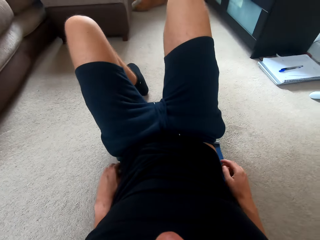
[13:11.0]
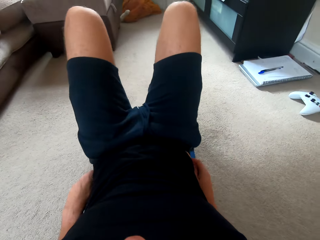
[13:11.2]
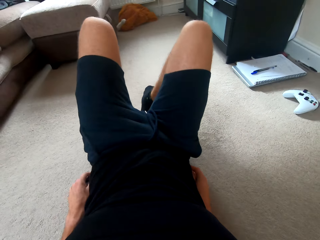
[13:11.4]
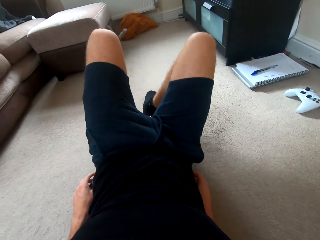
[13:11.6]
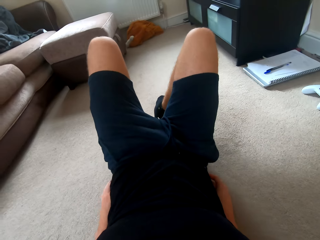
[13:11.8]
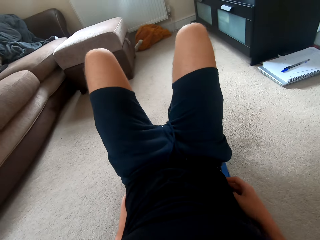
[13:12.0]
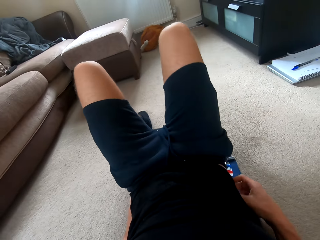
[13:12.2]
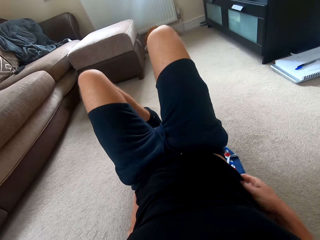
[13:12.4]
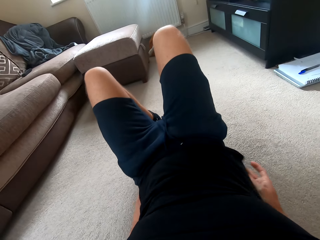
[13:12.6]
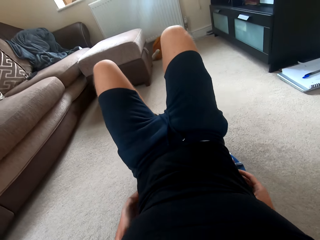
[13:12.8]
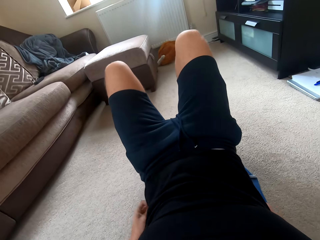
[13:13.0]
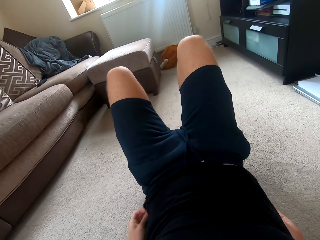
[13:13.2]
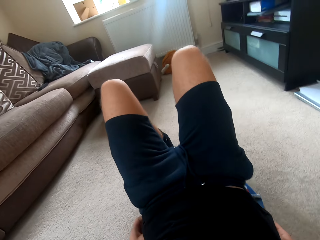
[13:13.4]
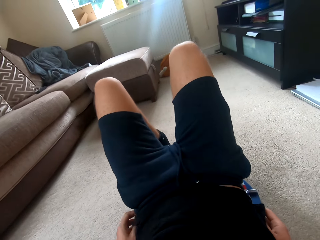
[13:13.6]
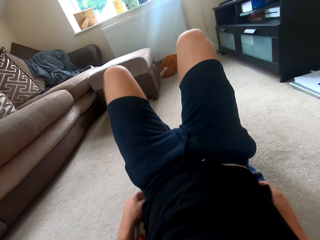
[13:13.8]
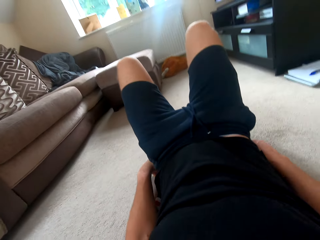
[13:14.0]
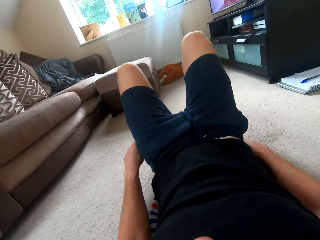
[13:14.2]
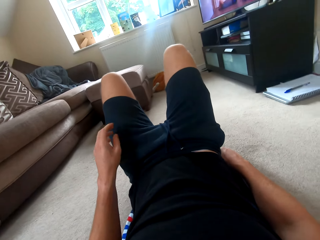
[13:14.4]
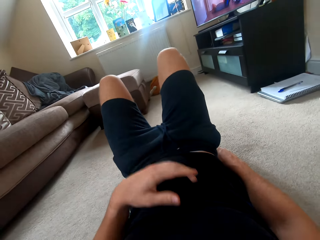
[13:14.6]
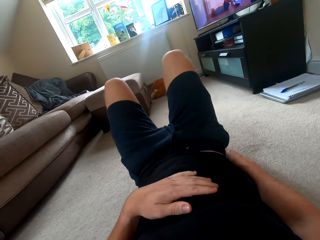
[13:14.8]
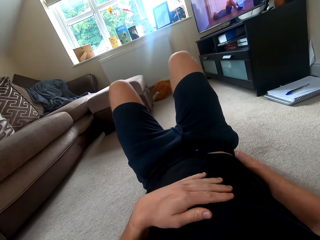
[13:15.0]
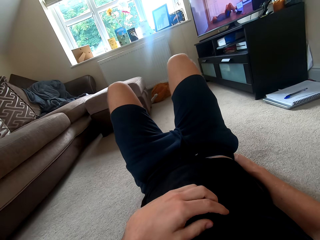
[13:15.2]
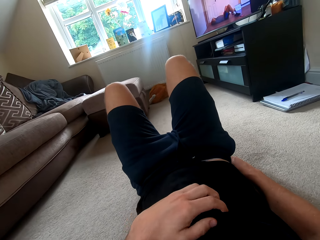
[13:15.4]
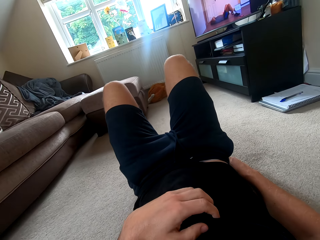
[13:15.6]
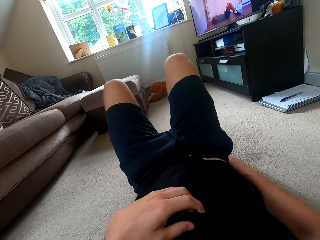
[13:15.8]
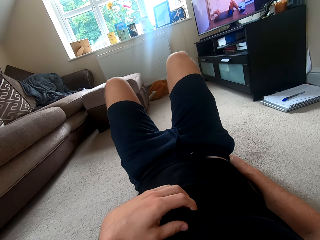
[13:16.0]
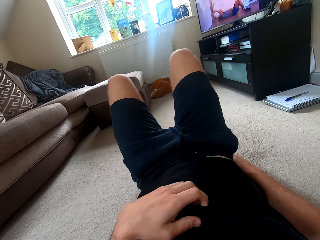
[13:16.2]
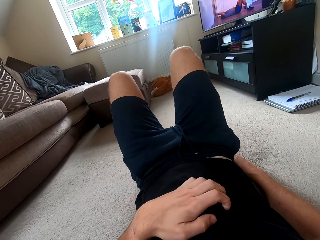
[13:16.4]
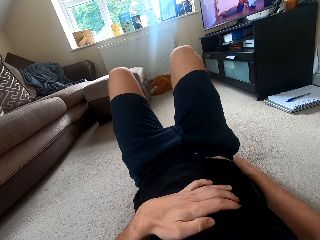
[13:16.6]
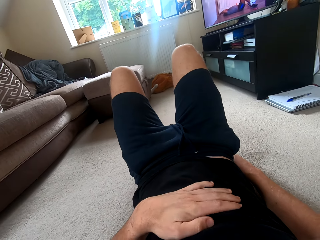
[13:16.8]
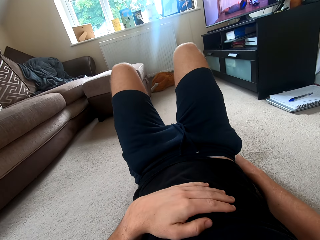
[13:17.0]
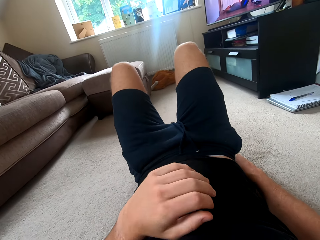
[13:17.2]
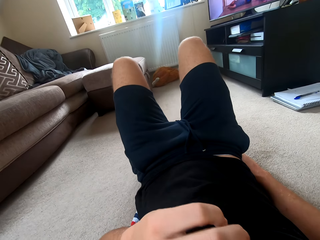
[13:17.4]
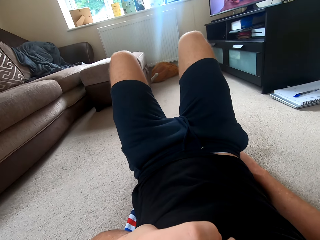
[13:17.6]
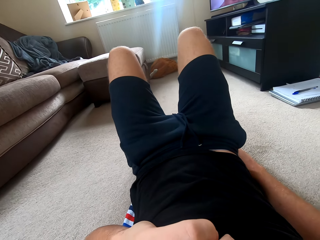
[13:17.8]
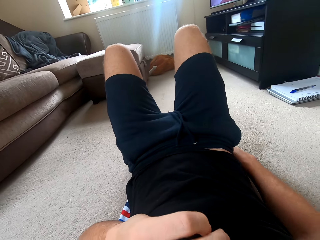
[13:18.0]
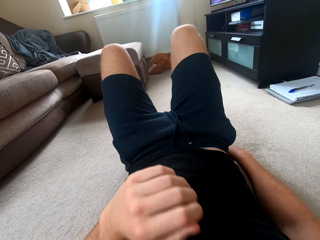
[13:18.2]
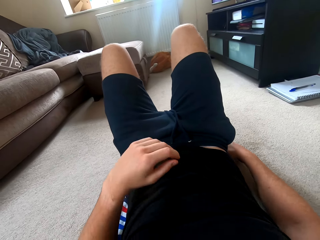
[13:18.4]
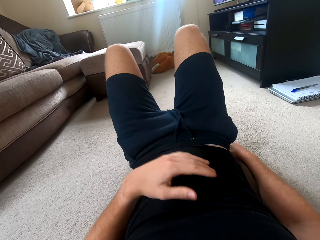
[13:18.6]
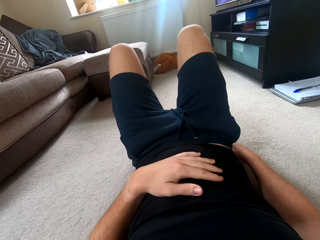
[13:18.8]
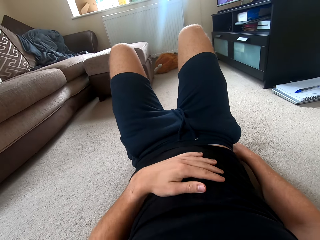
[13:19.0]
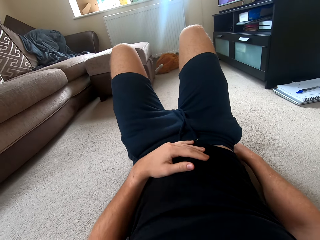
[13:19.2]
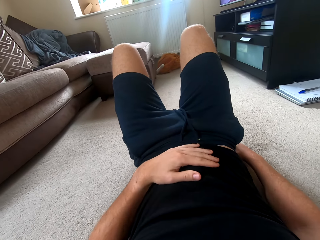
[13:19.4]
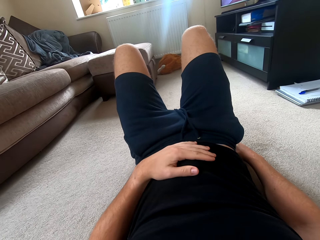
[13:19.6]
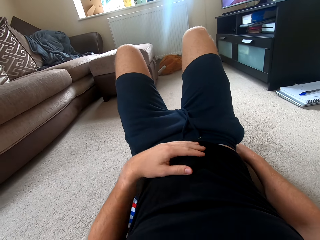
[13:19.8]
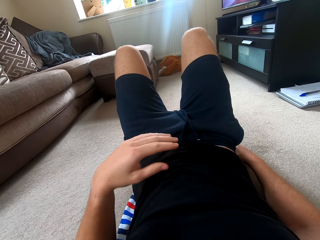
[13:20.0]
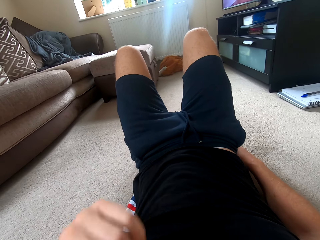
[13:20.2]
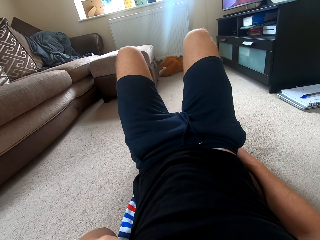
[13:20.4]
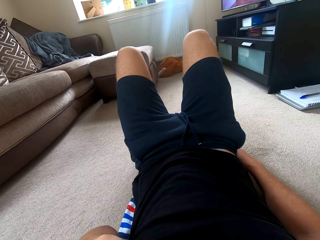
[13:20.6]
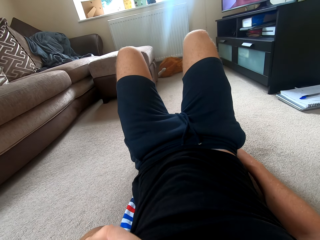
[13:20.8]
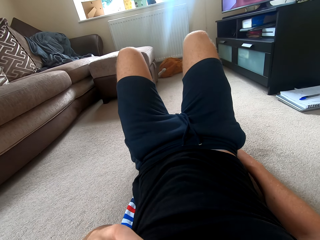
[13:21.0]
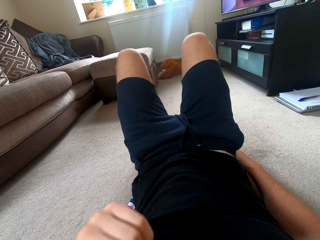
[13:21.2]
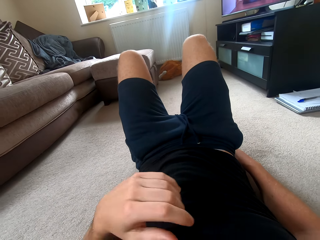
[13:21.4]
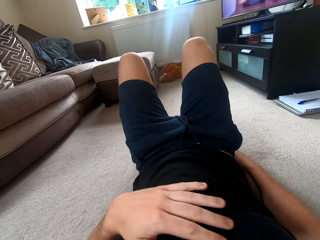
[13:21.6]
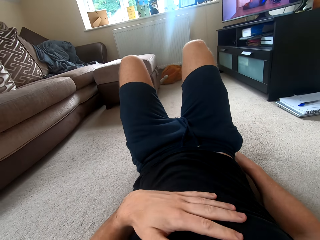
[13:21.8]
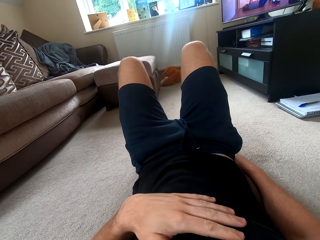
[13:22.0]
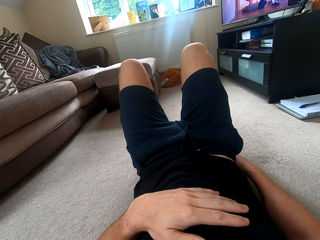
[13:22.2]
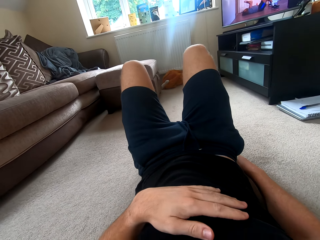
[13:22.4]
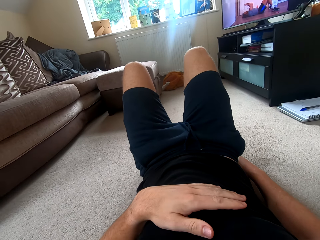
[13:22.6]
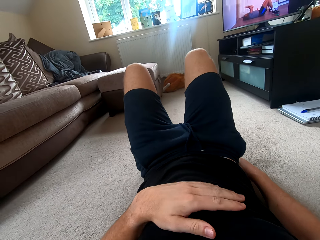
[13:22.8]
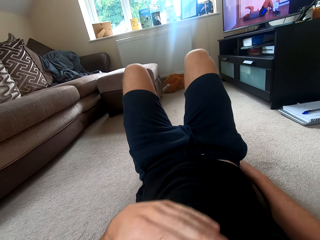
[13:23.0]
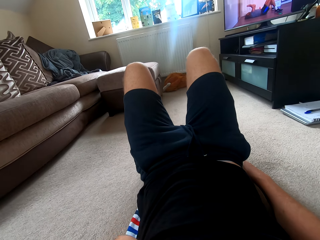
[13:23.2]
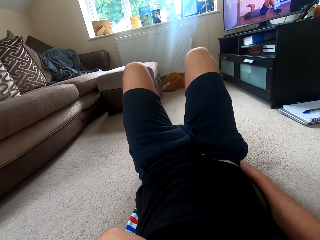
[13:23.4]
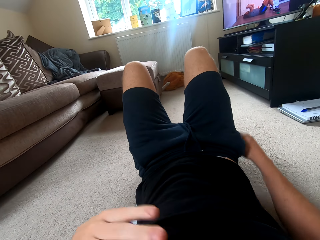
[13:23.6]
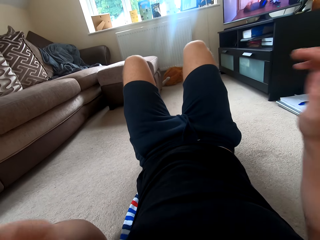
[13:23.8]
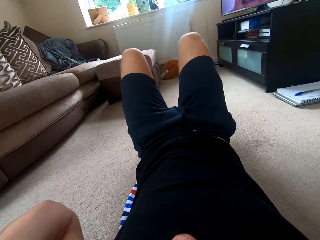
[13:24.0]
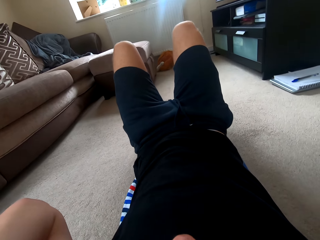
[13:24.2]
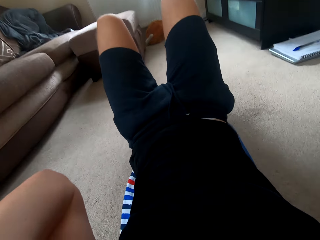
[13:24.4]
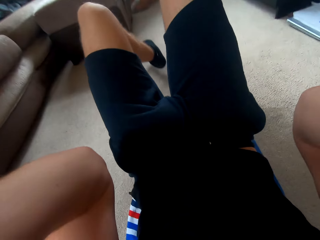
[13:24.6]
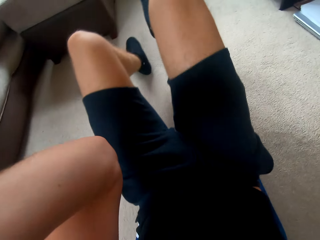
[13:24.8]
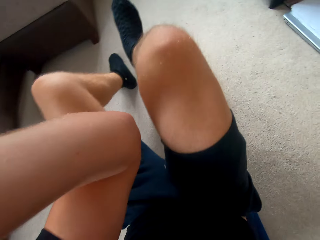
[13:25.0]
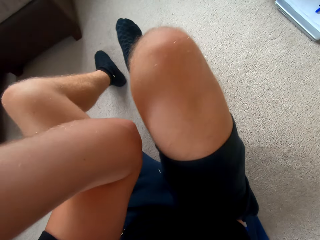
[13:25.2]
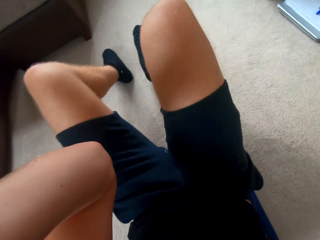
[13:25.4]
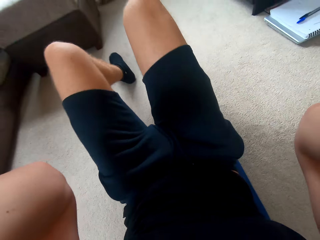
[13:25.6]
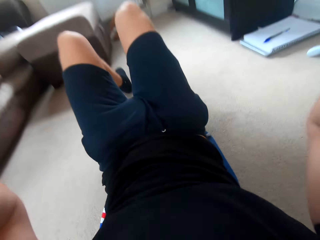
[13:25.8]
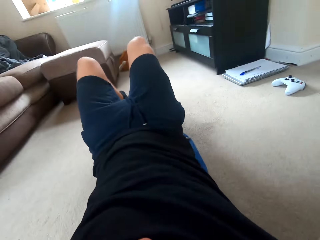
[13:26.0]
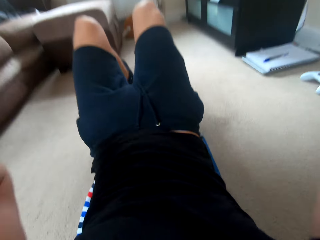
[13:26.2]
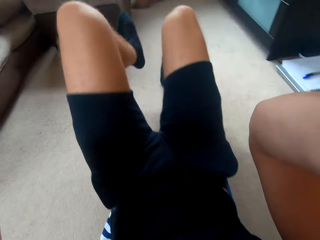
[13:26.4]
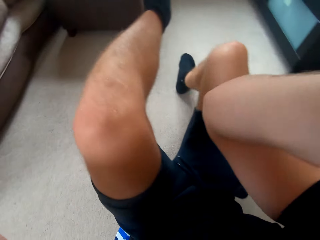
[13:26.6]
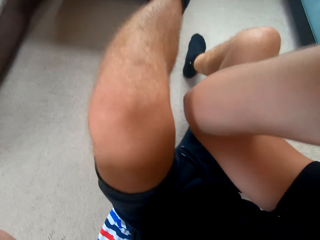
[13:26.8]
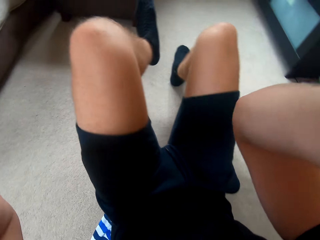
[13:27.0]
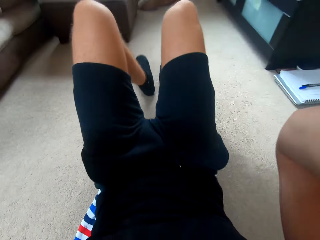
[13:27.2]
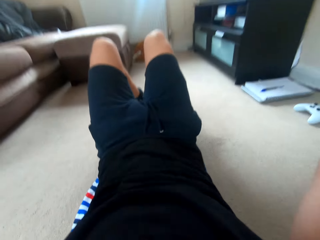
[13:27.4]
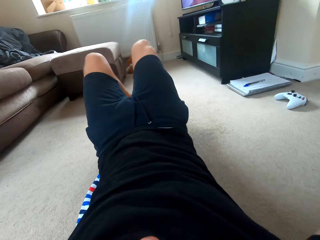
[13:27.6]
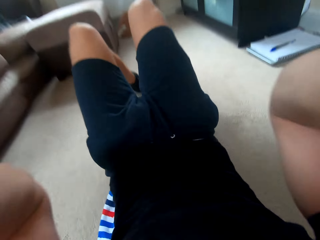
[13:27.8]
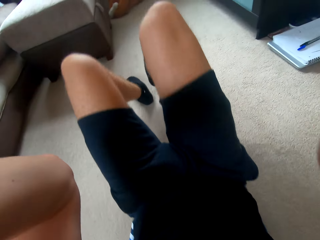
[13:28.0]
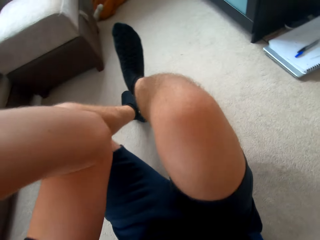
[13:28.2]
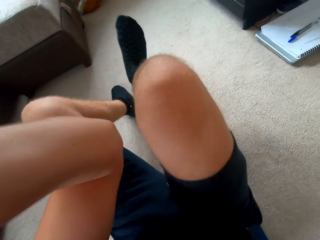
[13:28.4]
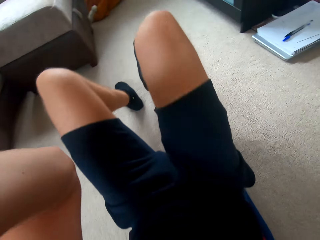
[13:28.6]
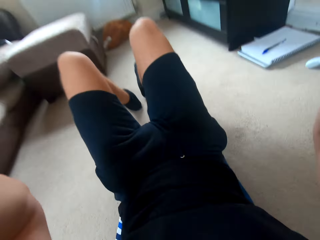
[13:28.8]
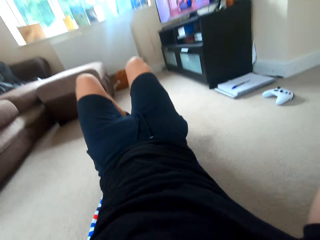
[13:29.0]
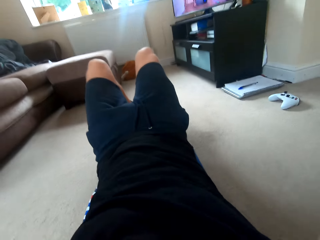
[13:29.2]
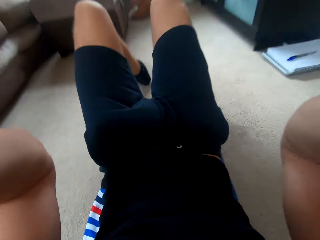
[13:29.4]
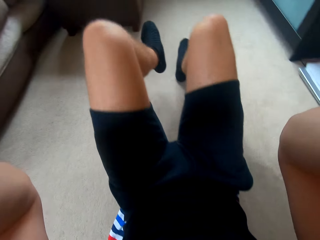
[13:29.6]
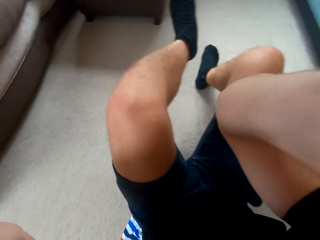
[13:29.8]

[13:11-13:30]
The camera wearer makes the t-shirt. He places his hand on the stomach. He watches television. He moves his hand. He does the sit-ups on the floor.

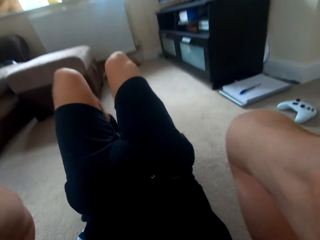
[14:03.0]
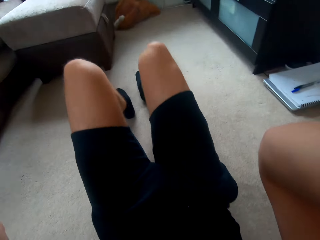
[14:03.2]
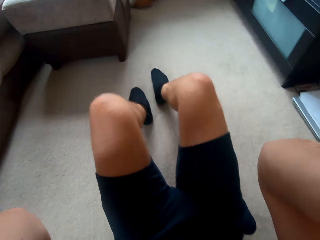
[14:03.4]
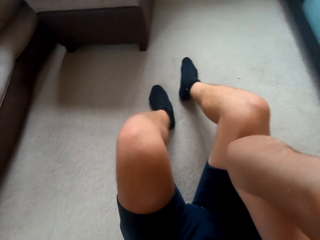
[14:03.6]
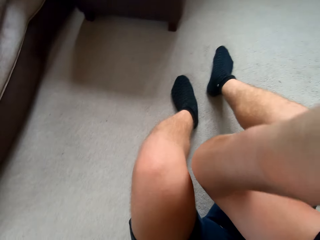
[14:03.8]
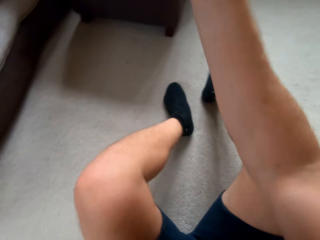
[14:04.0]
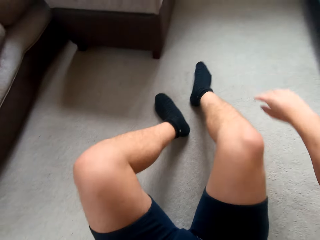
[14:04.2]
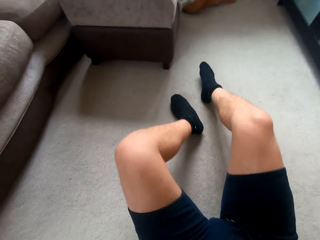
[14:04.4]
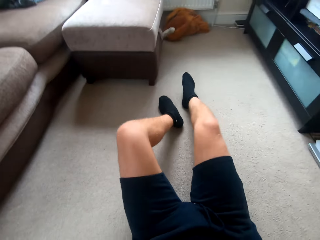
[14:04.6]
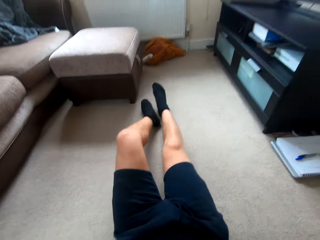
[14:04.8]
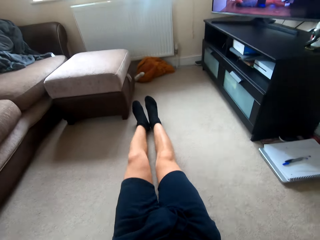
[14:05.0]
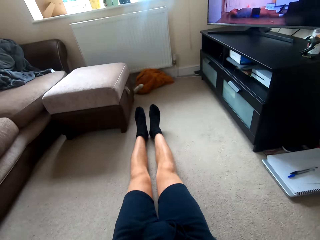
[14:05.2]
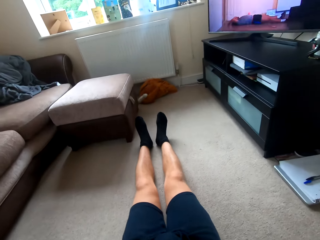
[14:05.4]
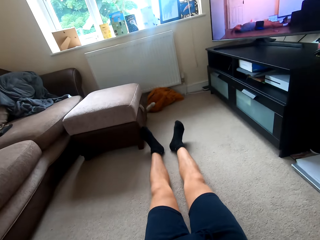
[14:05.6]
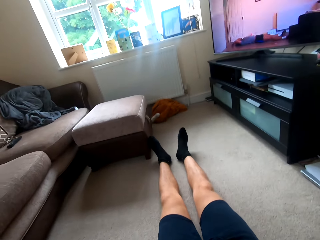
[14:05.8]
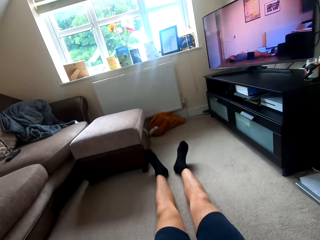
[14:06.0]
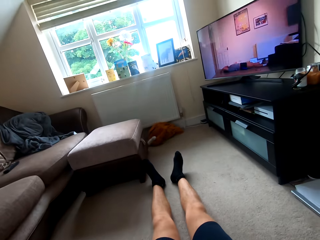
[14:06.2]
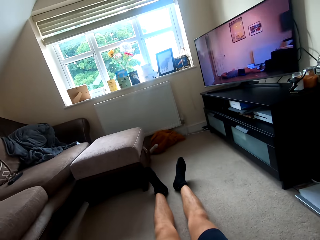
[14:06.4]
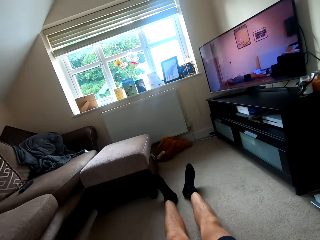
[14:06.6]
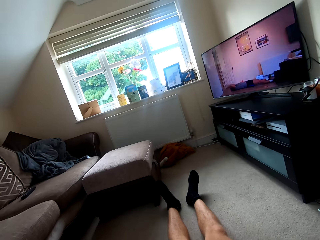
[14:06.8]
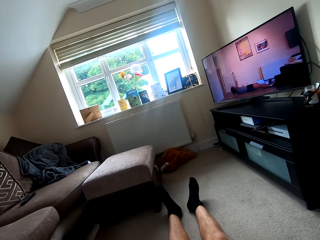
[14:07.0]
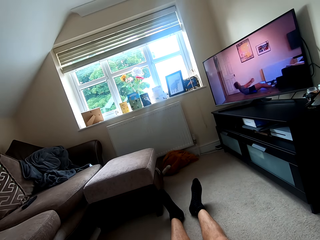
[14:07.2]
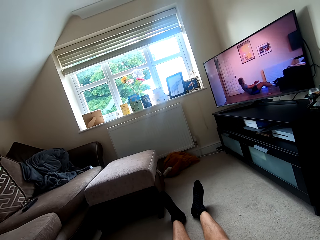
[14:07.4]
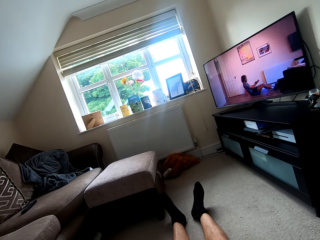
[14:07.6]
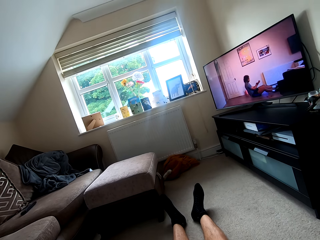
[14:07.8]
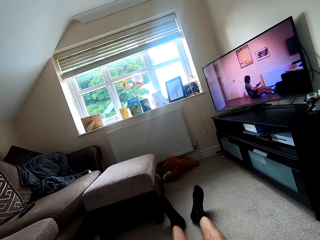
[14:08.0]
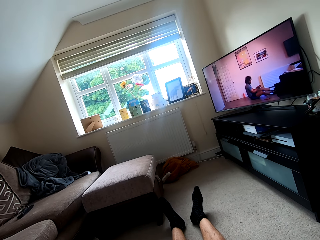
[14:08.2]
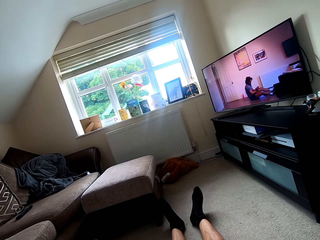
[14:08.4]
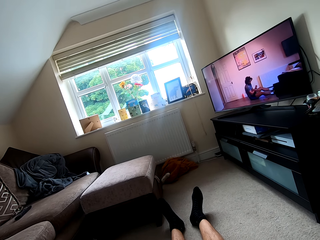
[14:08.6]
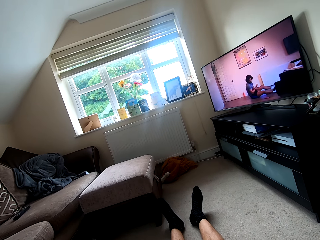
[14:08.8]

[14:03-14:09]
The camera wearer watches the television.
